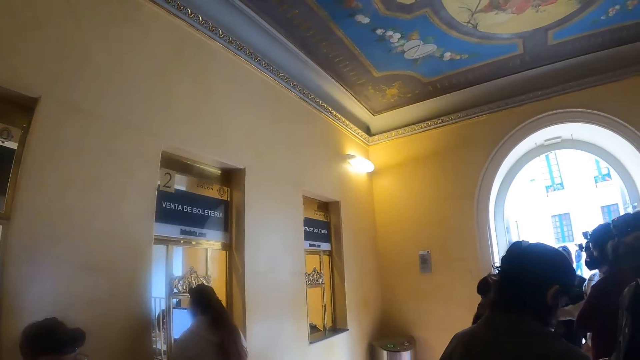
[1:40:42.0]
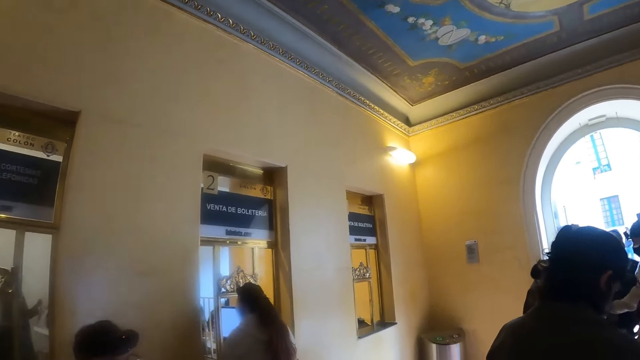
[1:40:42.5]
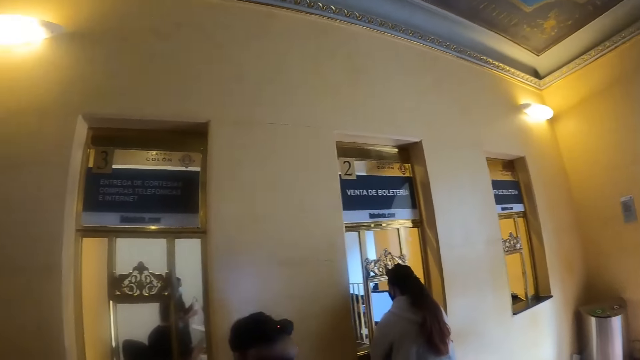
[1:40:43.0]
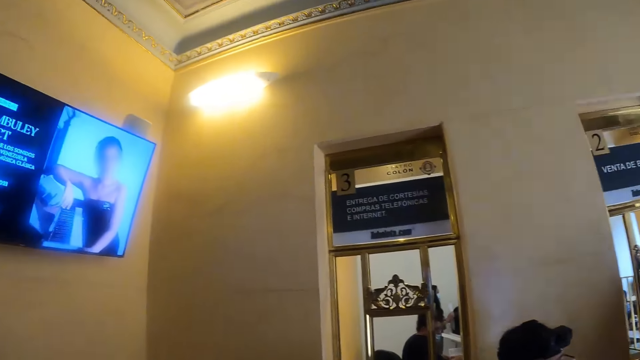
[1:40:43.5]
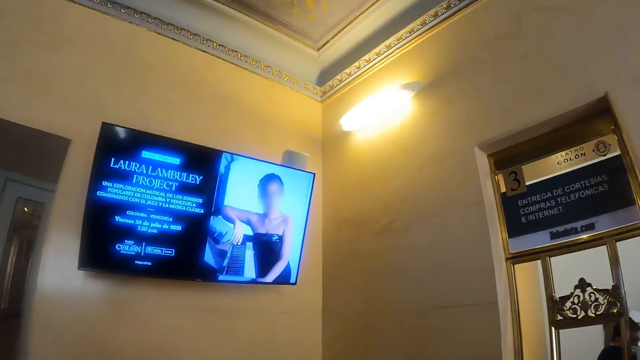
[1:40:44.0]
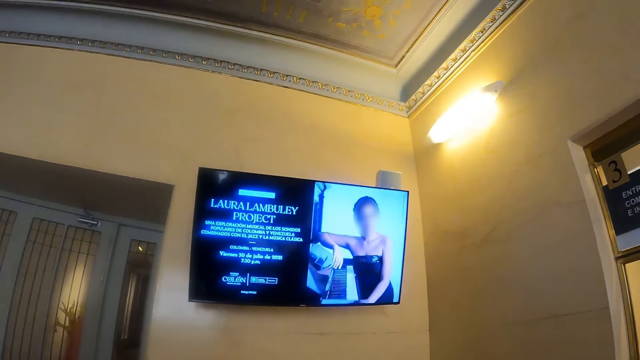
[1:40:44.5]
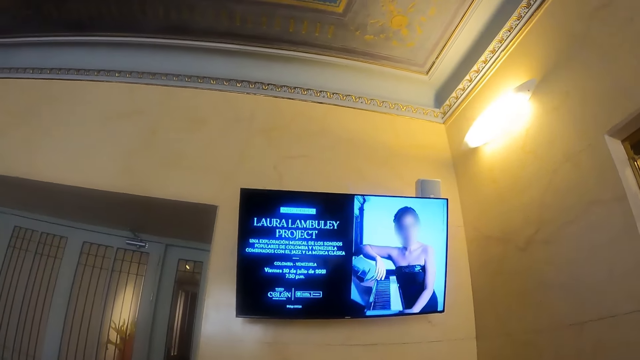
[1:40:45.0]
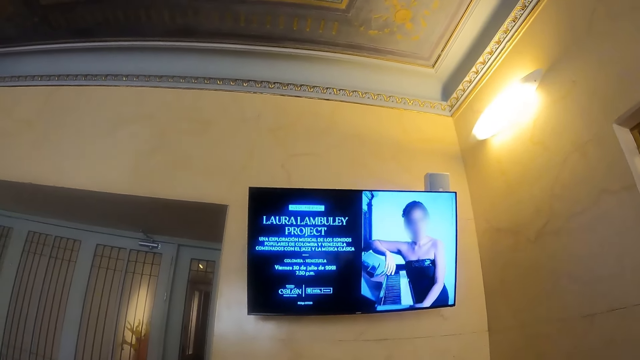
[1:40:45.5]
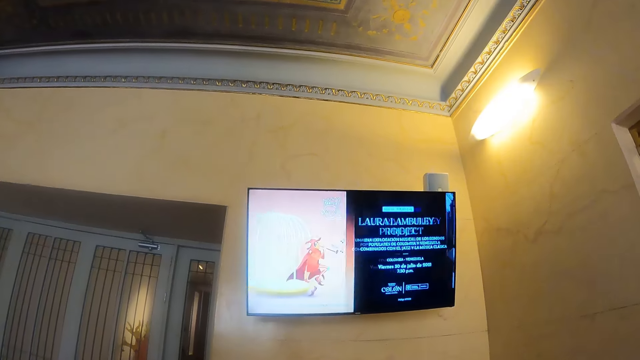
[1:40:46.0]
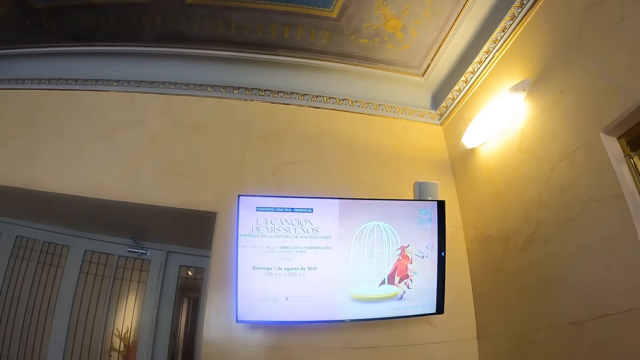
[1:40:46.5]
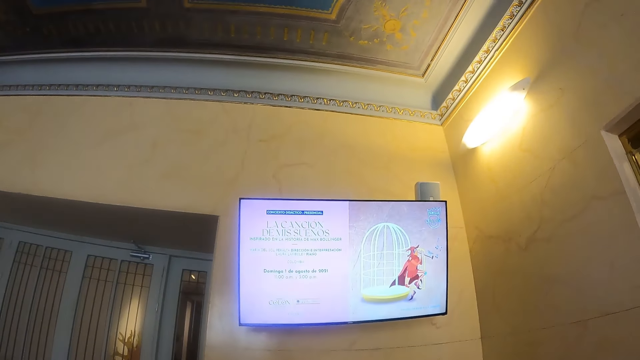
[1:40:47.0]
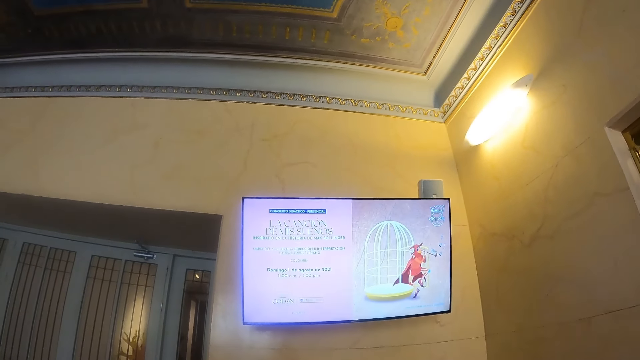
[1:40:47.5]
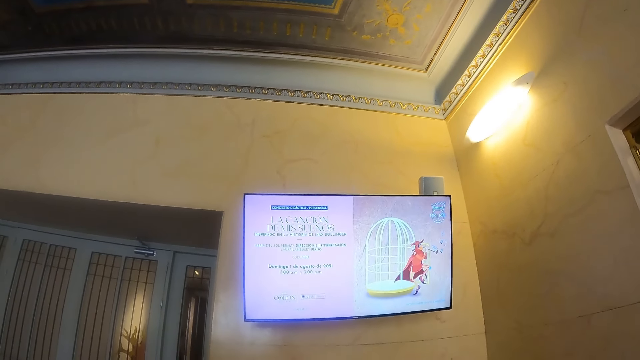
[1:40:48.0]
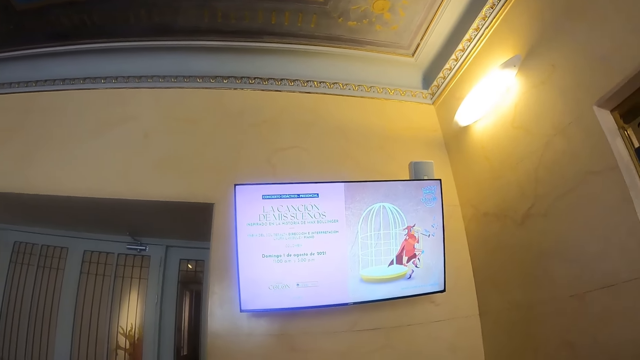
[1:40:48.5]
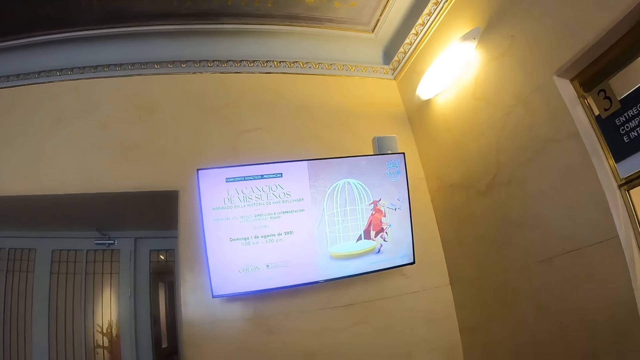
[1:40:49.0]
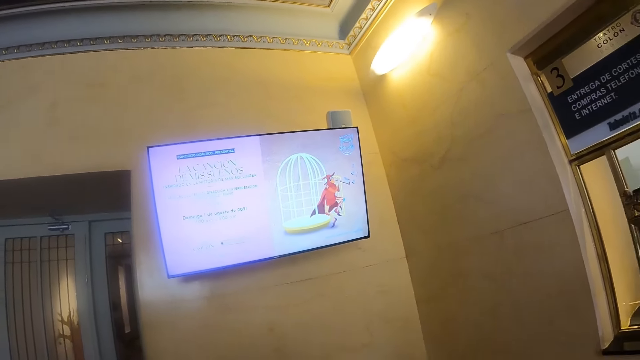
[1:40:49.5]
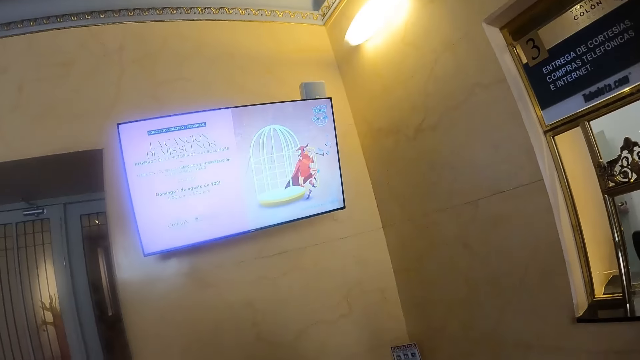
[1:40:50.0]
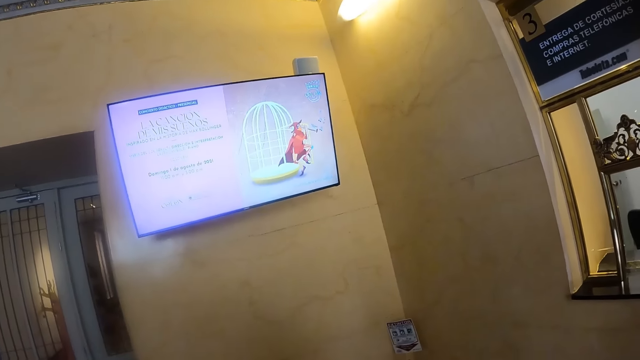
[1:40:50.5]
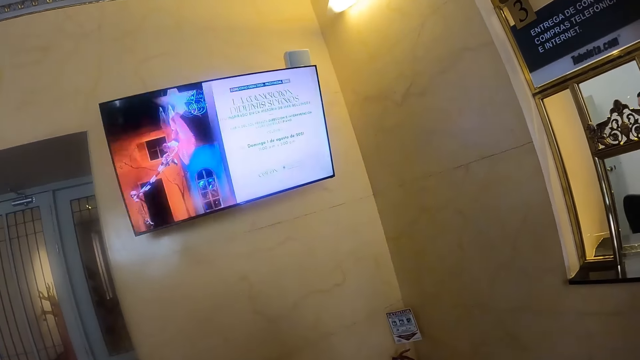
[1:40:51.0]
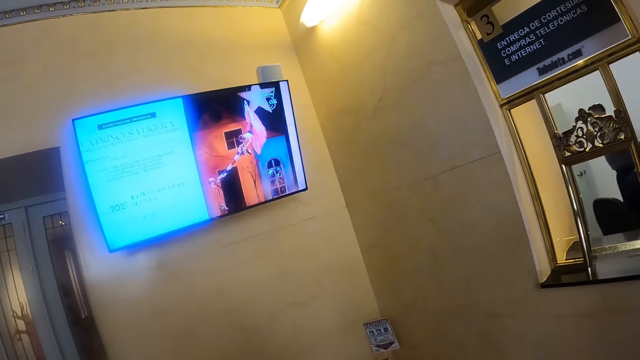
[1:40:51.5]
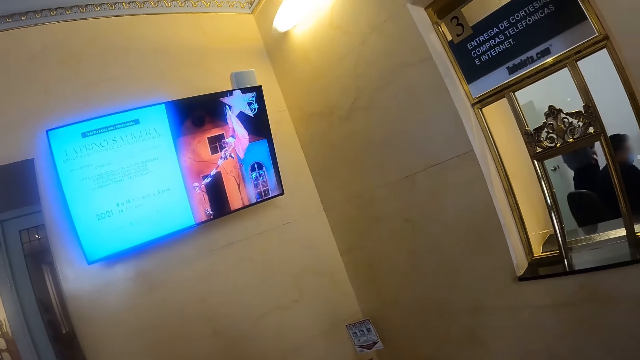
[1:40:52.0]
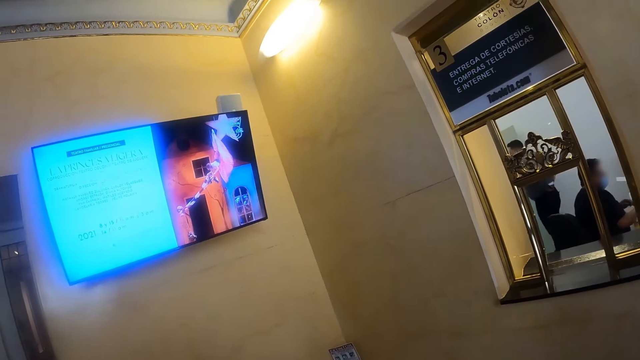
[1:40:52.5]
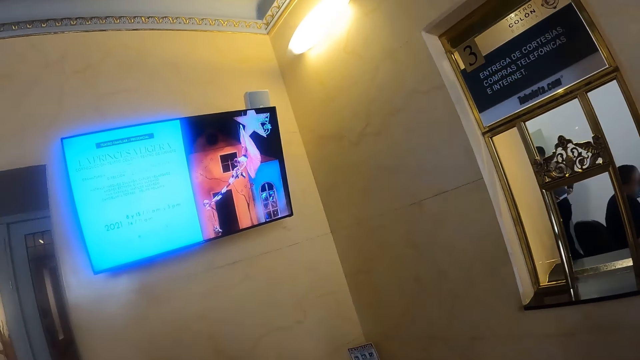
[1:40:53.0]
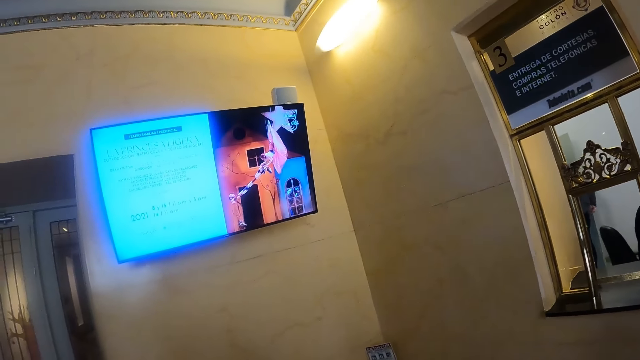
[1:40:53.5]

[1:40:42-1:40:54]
The camera wearer looks at the television set in the room.

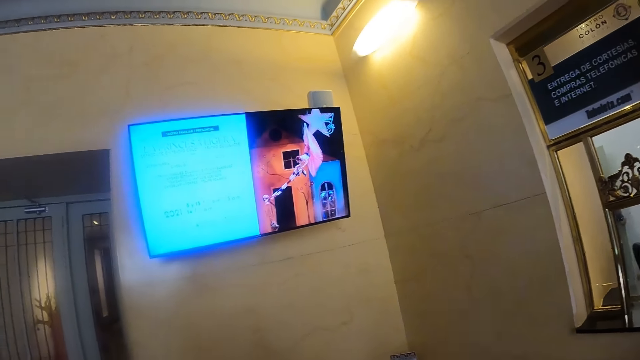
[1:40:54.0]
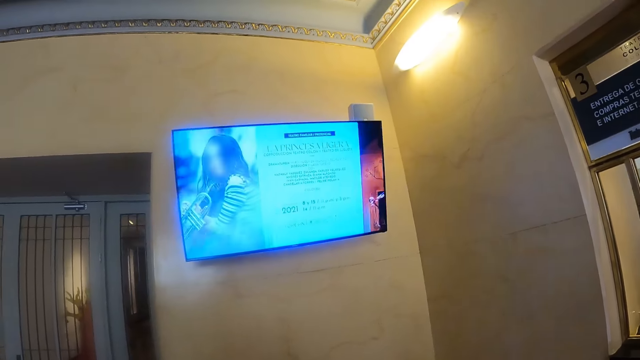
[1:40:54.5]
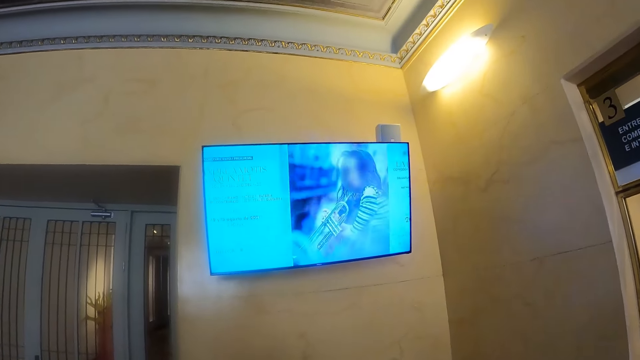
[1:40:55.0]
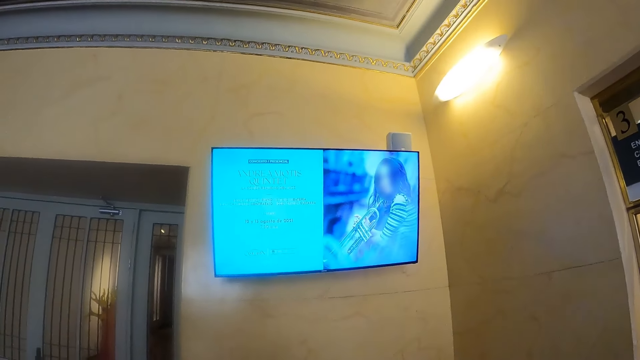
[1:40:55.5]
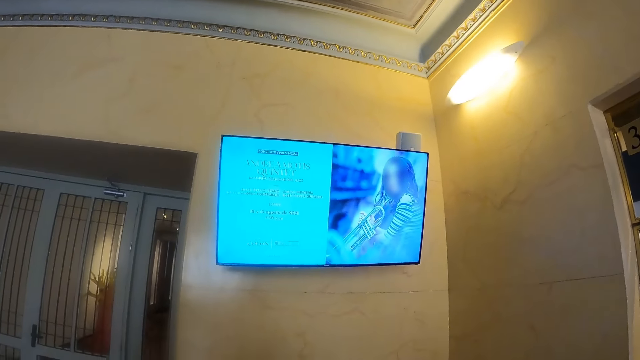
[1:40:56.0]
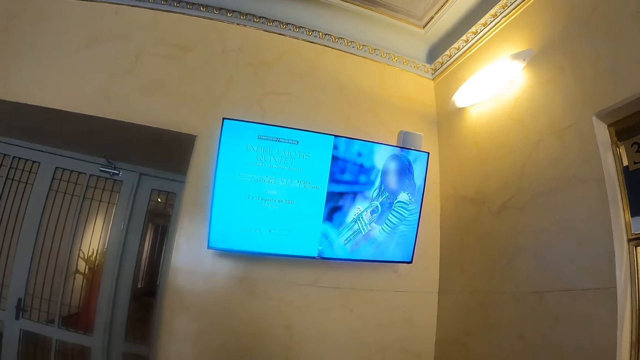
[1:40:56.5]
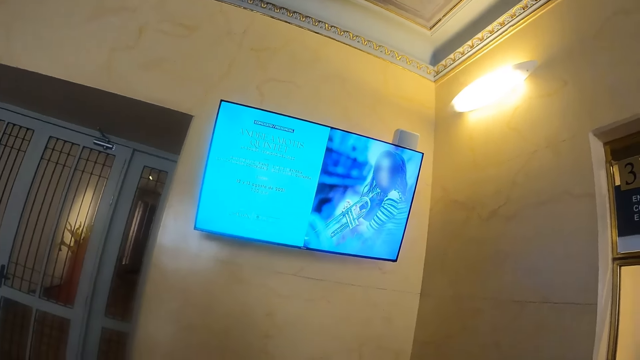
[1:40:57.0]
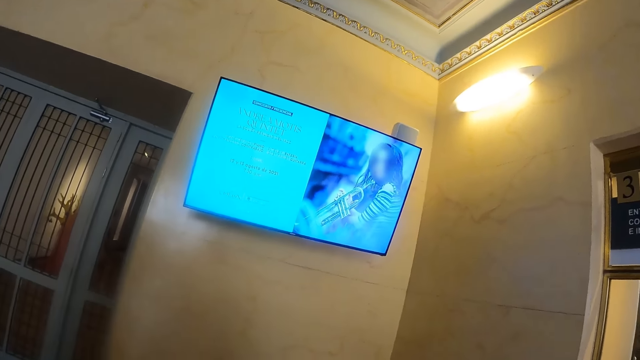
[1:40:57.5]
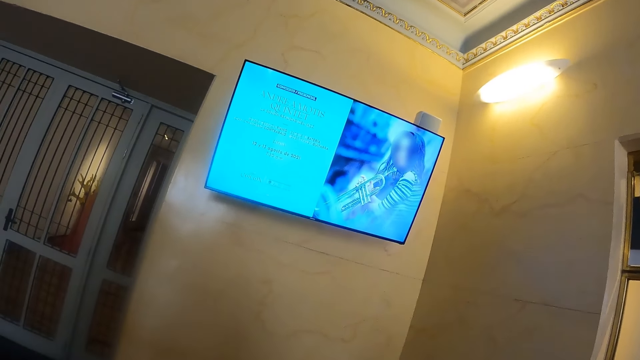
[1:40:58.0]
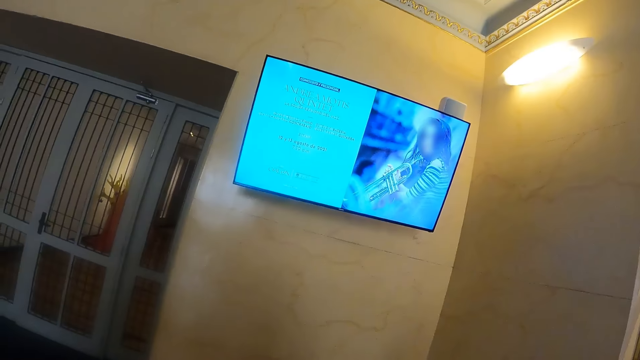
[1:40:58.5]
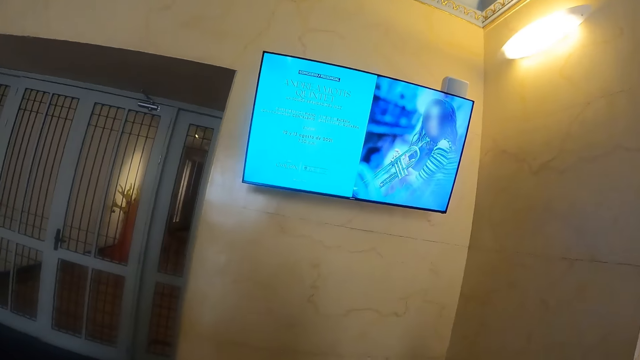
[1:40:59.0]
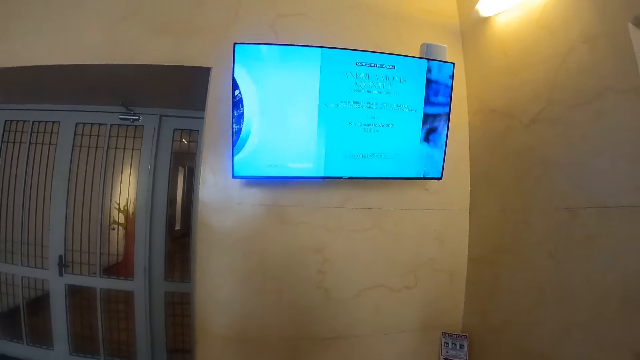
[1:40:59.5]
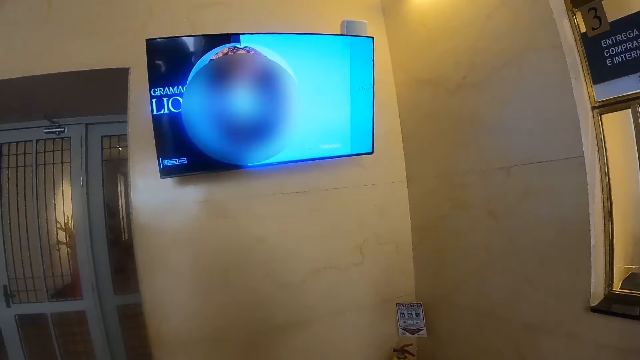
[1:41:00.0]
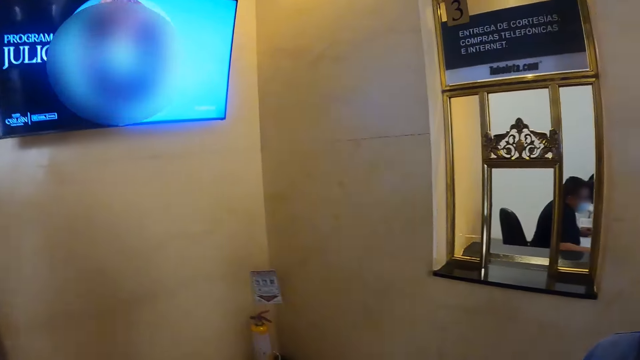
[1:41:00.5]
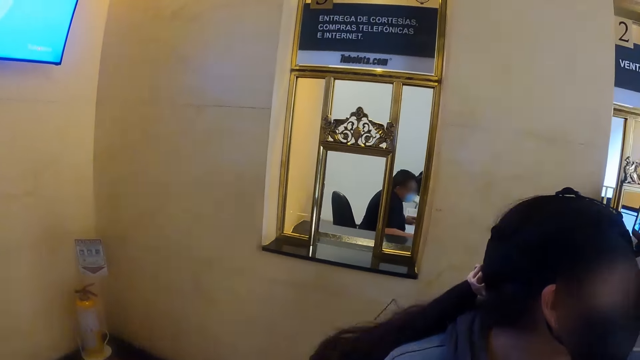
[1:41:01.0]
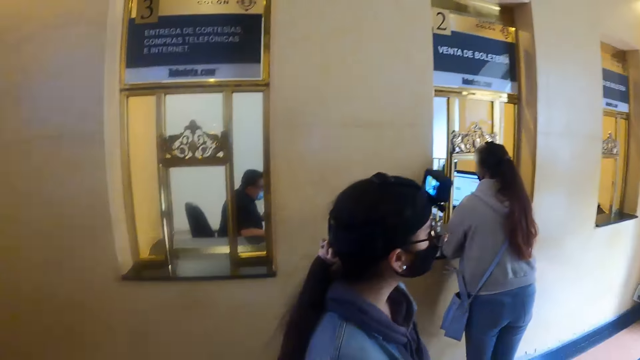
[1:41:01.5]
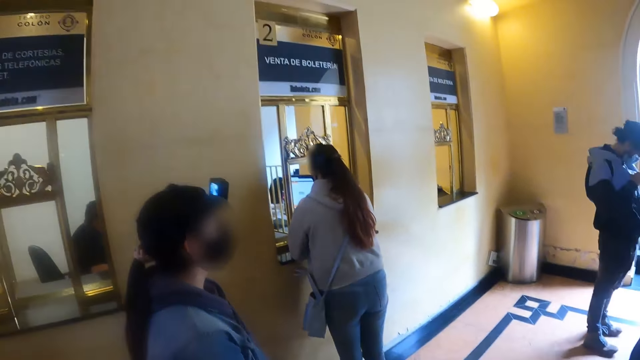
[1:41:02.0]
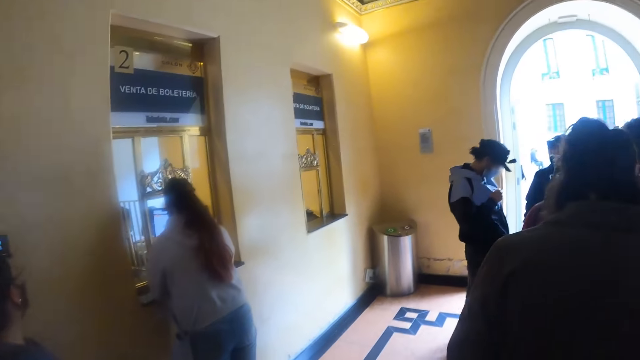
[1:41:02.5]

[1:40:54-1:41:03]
The camera wearer turns around.
